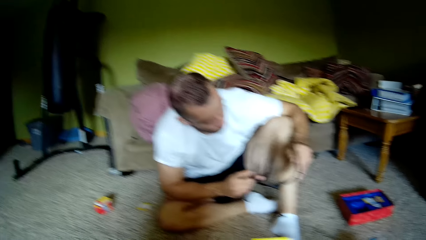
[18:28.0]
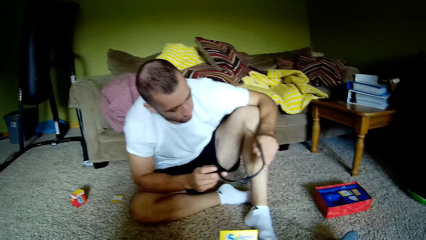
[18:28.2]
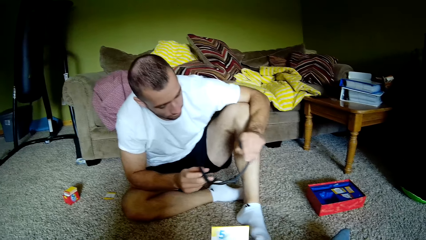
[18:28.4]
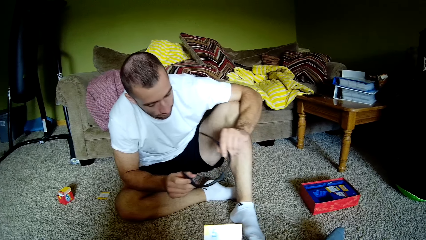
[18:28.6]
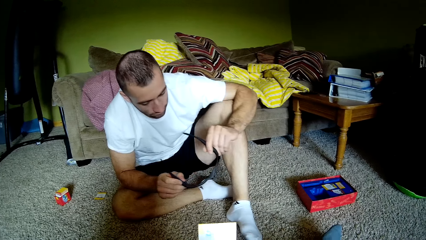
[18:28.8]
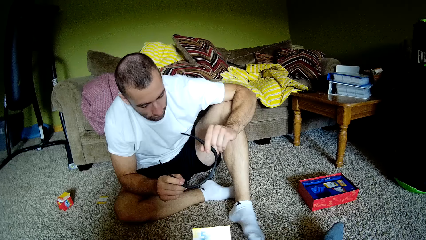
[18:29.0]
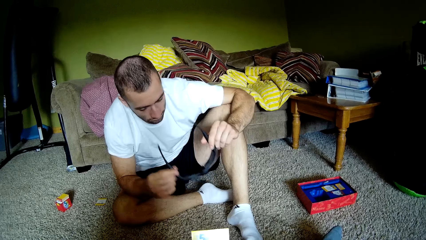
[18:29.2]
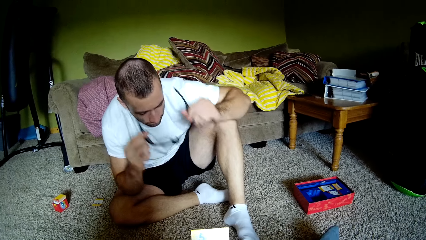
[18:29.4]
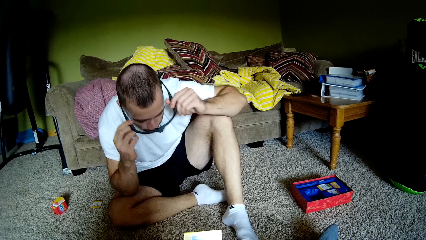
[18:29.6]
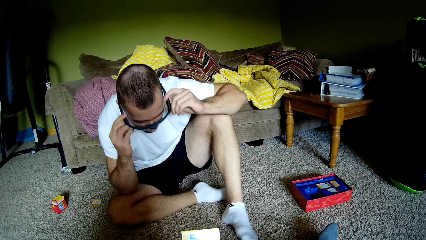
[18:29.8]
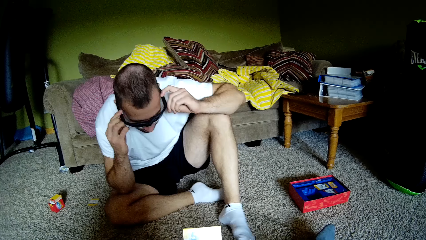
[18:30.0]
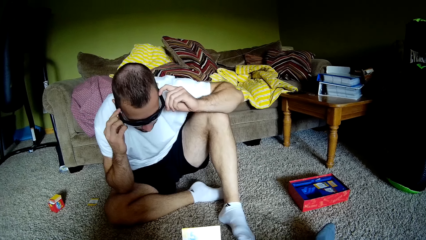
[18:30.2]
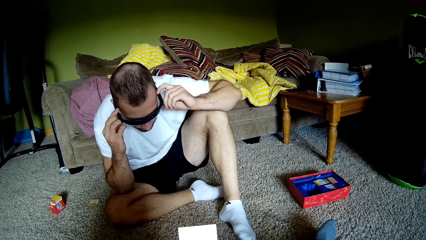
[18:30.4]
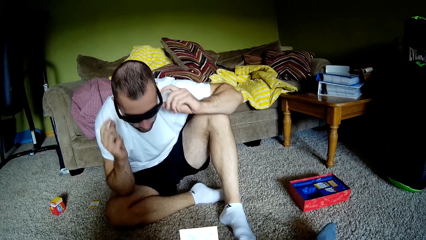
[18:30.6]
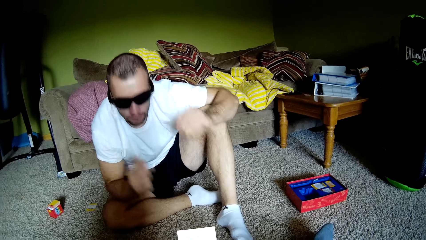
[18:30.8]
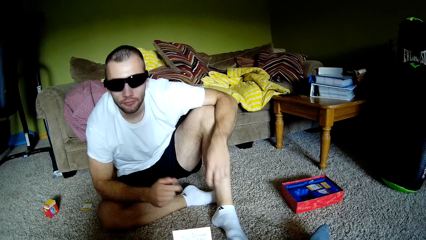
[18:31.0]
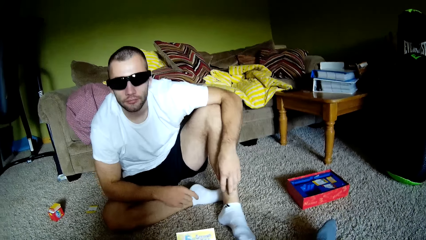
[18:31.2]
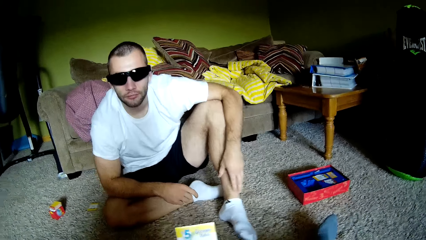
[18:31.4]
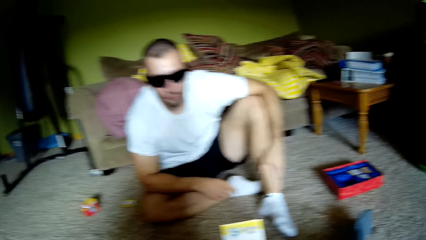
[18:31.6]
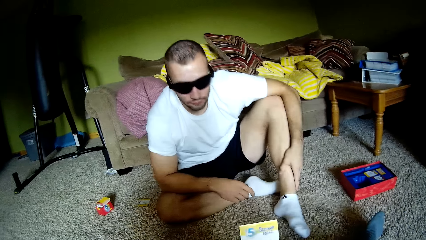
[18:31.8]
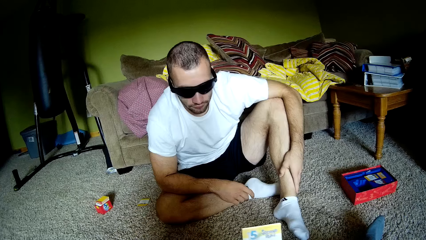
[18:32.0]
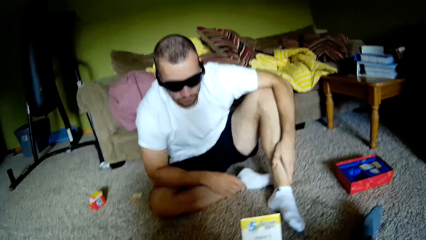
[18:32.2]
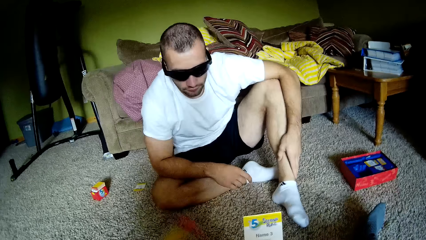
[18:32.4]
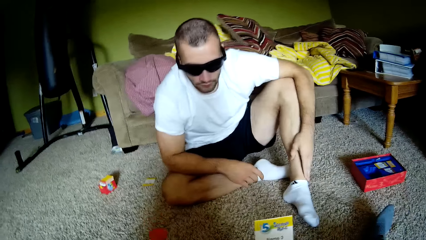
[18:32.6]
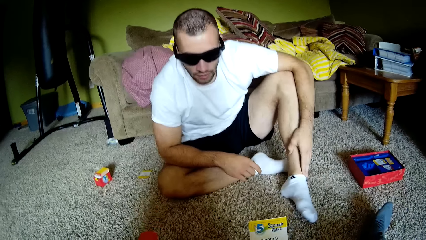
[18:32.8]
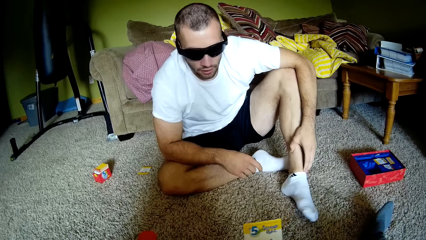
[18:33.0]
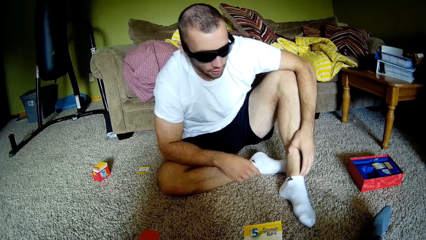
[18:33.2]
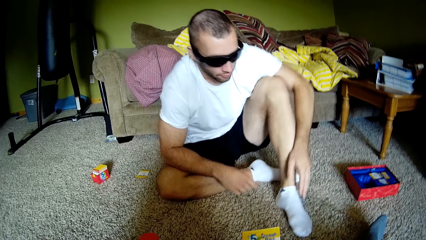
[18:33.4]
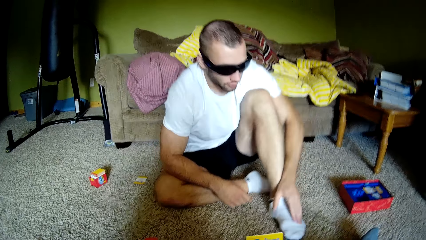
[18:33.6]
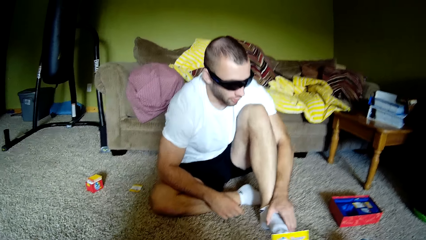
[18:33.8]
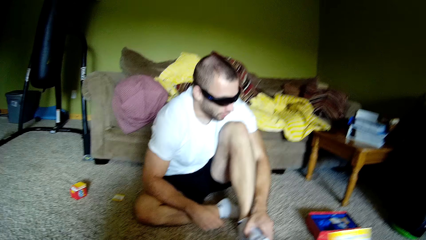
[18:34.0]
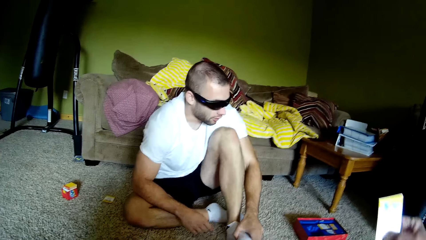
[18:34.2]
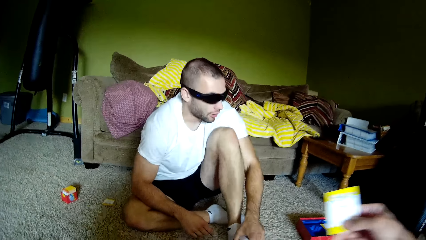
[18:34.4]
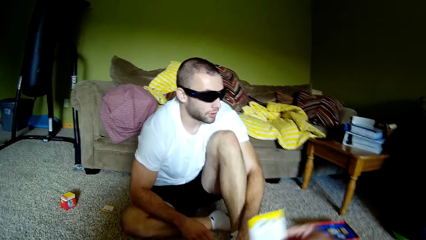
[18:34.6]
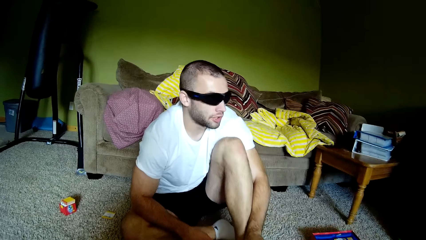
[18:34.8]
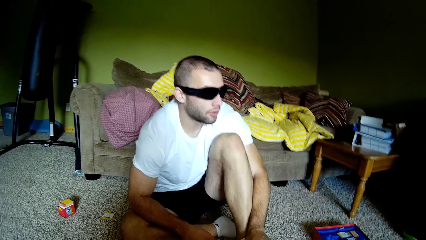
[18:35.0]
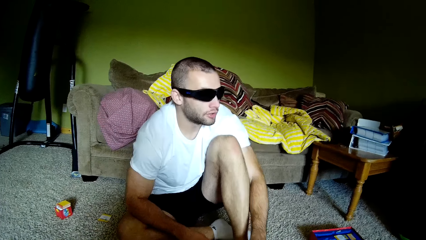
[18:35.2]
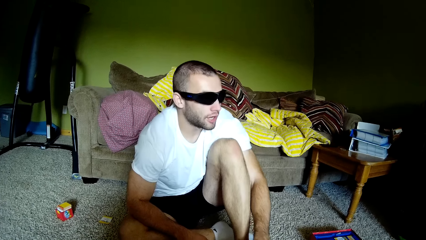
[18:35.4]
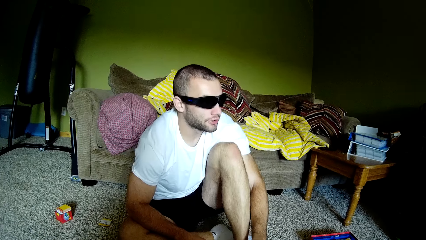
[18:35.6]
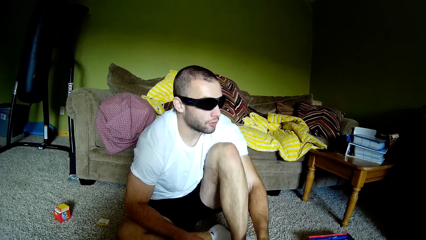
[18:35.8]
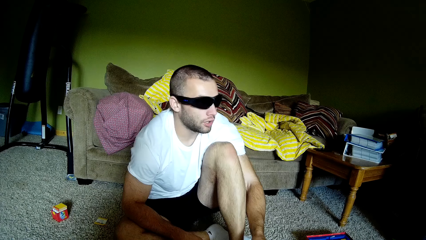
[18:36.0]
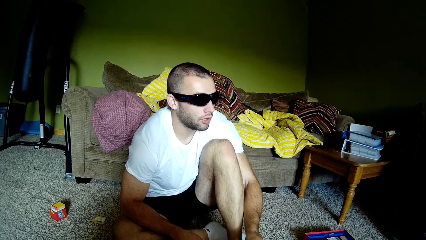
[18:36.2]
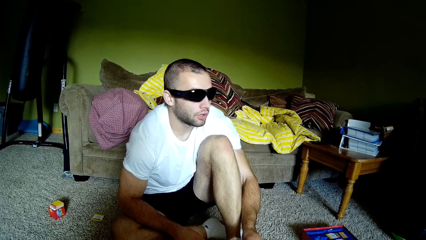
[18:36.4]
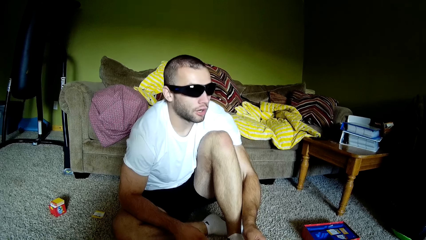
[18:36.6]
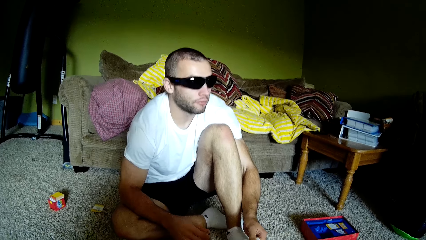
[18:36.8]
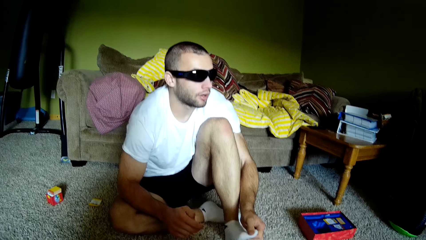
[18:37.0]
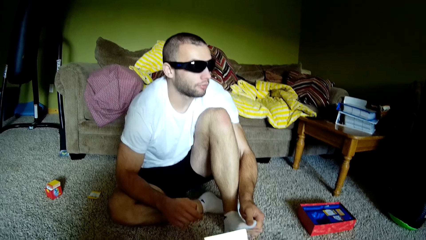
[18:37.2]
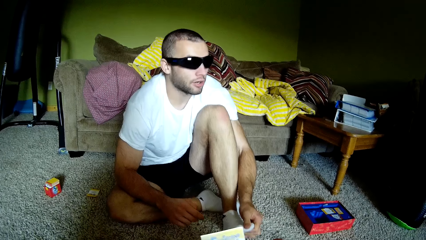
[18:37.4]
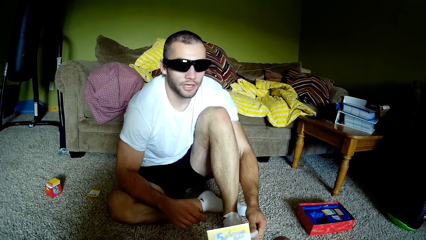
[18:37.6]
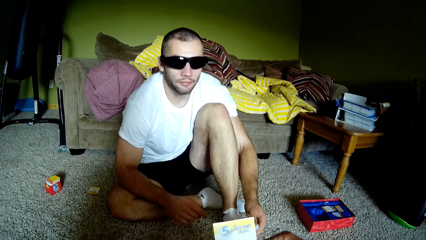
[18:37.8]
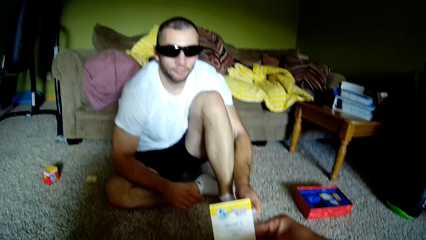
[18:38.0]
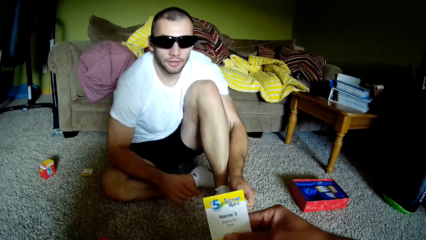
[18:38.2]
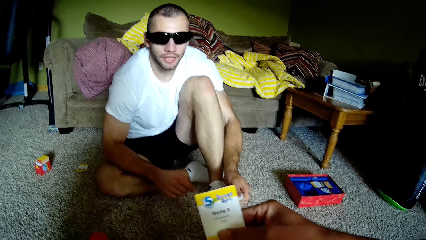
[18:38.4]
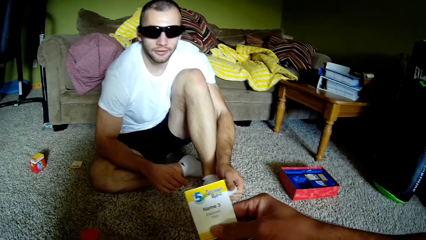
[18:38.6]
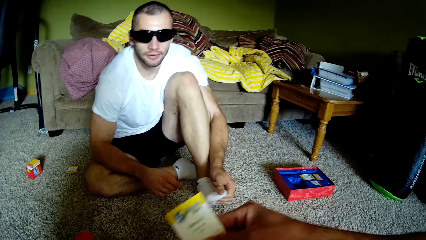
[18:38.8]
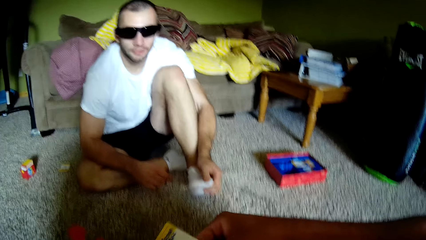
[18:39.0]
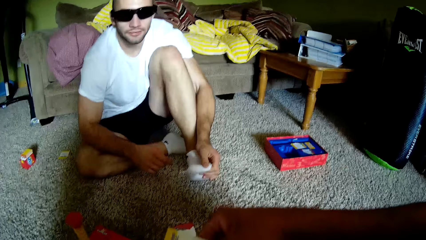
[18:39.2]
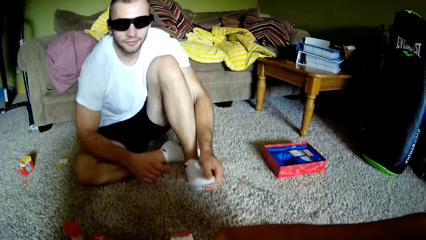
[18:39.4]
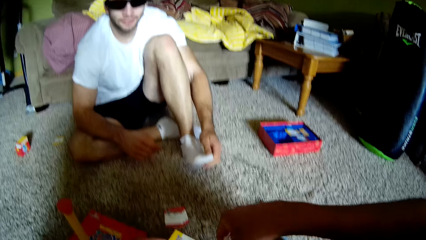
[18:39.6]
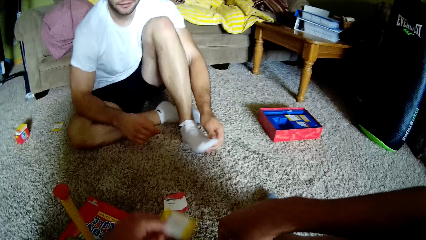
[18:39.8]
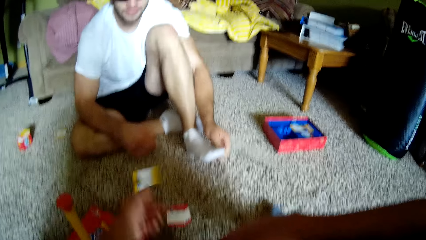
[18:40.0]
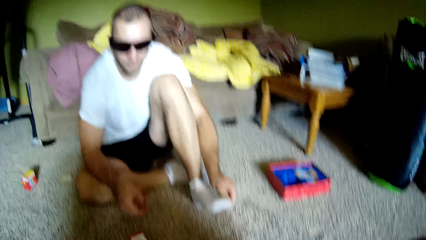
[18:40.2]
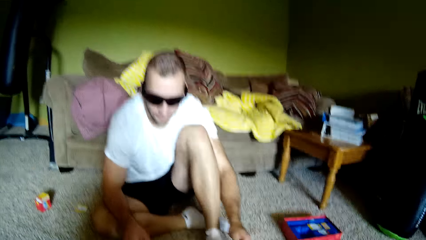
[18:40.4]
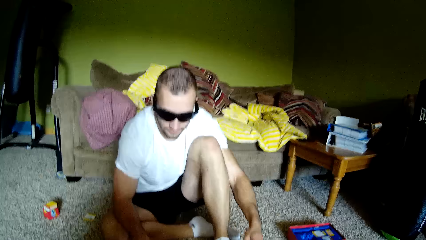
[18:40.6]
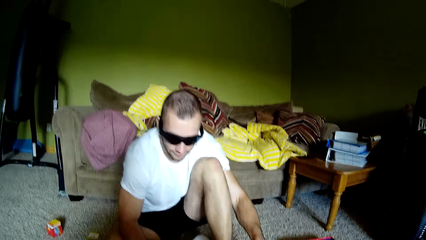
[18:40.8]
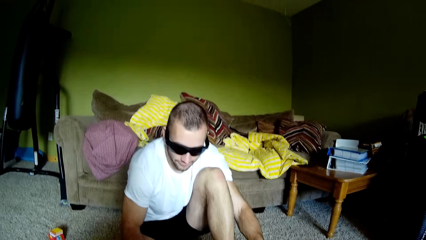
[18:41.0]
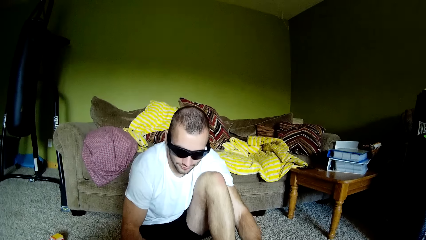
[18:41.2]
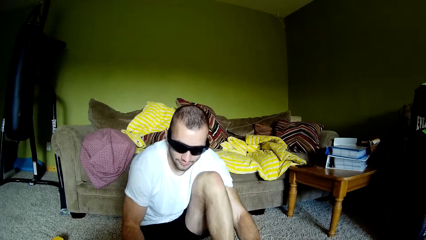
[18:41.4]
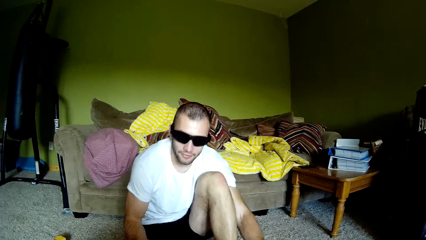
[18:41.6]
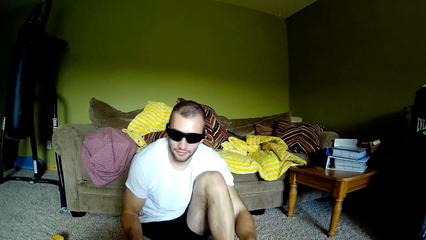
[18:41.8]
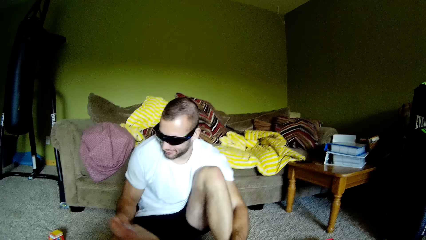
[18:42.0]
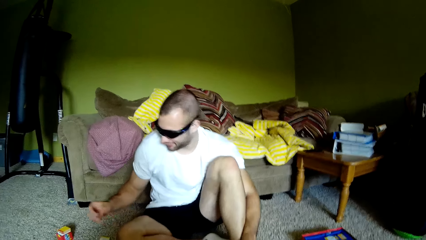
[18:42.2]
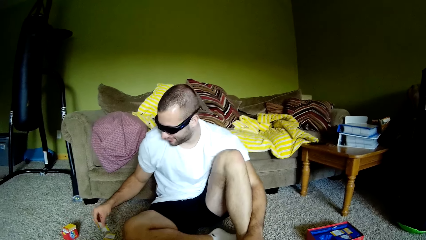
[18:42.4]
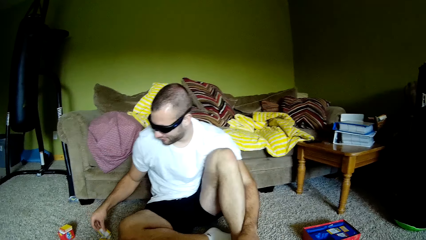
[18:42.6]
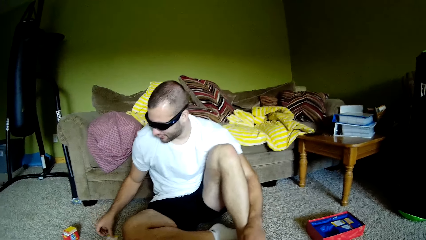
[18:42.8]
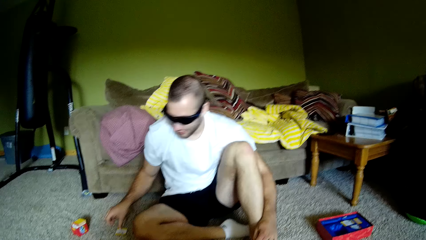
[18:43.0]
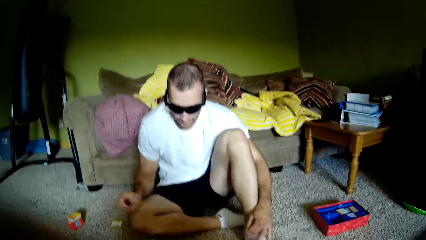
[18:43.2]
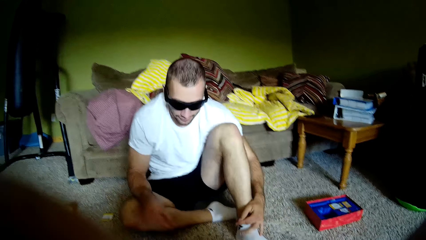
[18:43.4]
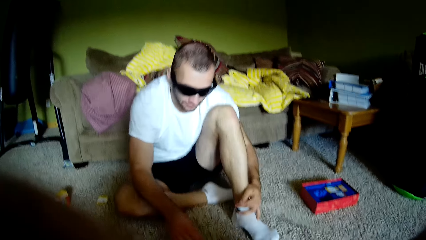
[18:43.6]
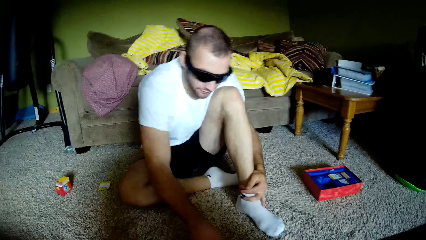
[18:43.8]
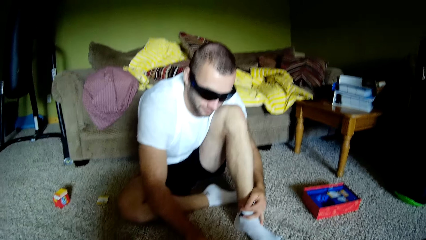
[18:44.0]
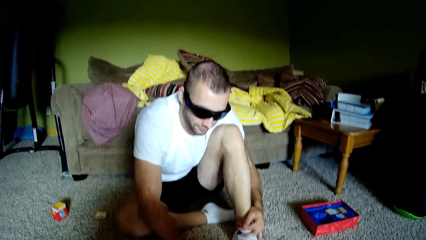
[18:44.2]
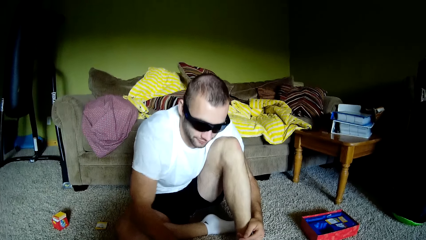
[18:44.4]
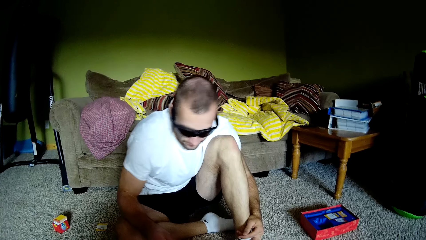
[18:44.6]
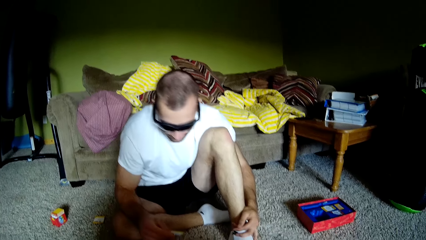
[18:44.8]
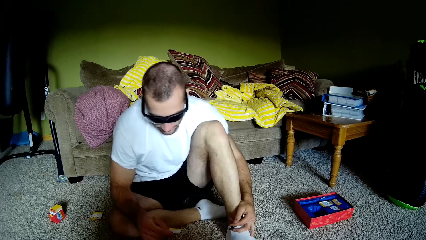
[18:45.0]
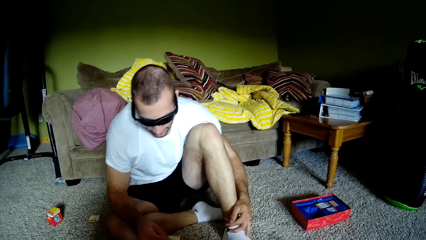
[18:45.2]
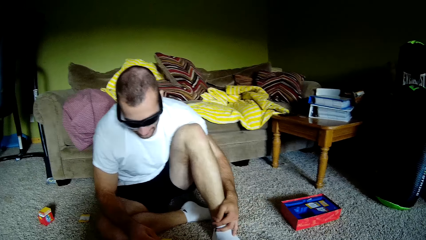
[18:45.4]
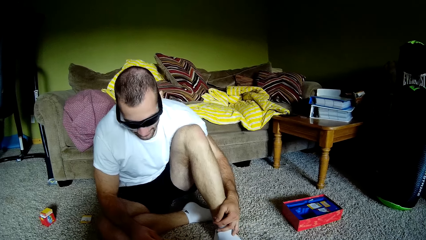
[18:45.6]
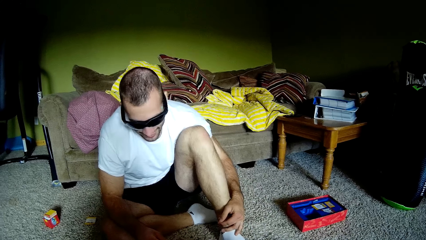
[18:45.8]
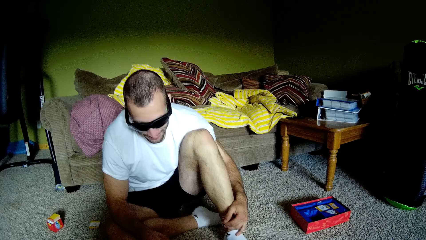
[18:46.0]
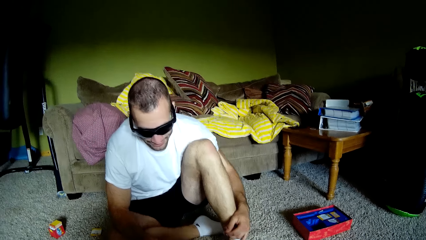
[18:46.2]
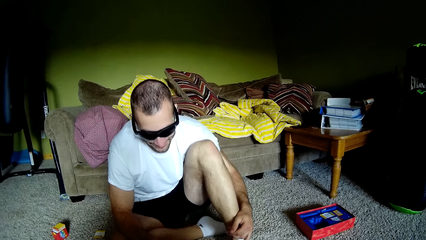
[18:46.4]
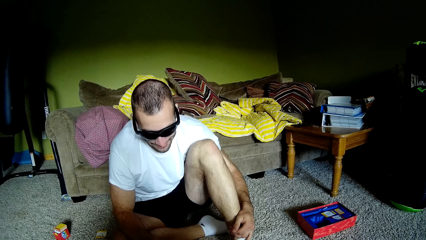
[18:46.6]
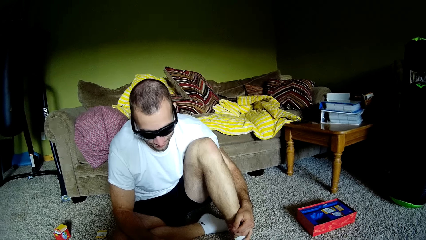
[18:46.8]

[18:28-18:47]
The camera wearer holds a paper. A person puts on the goggles. The person interacts with the camera wearer. The camera wearer throws the paper or card to the person. The person interacts with the camera wearer. The person places the paper on the floor and picks a card.
